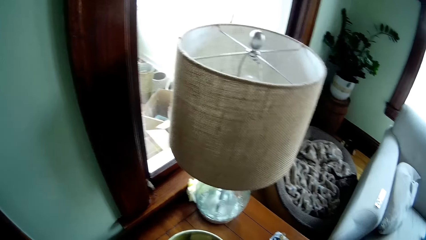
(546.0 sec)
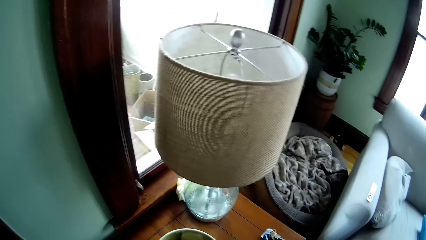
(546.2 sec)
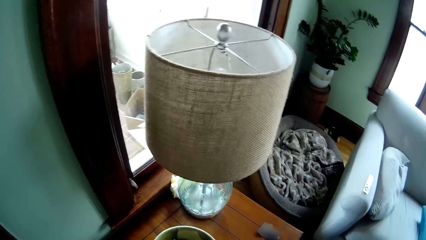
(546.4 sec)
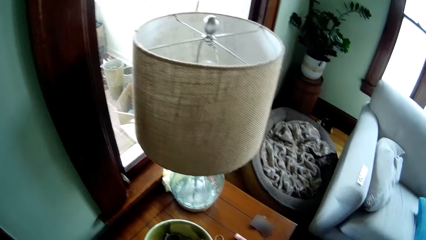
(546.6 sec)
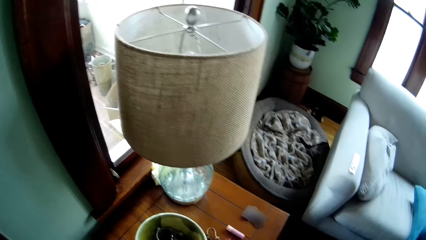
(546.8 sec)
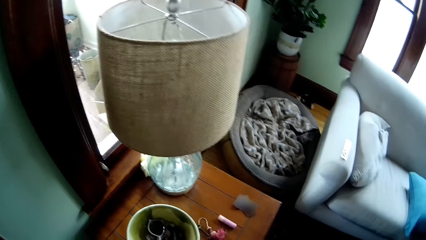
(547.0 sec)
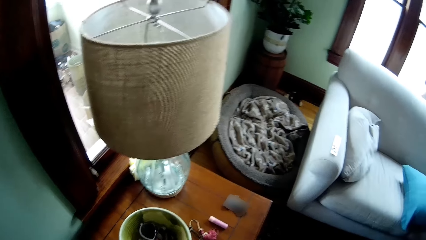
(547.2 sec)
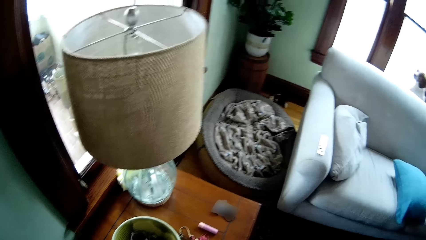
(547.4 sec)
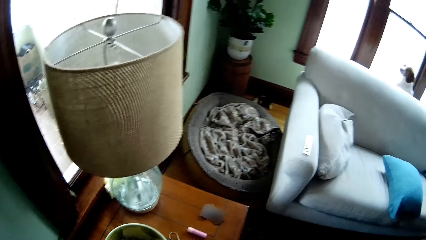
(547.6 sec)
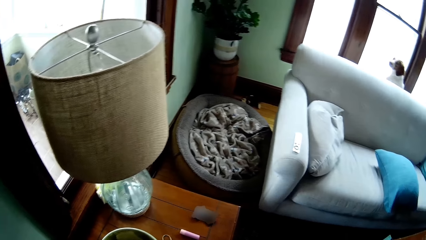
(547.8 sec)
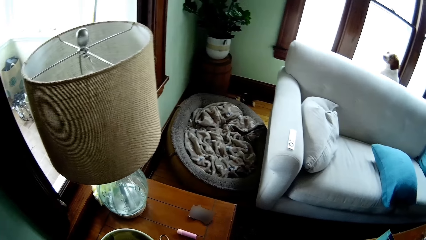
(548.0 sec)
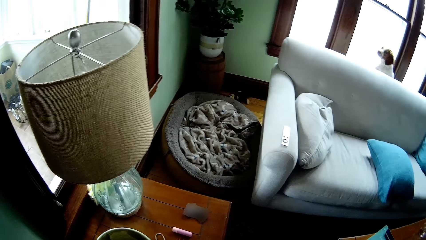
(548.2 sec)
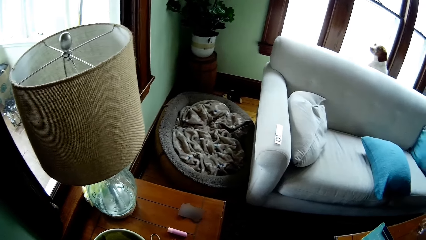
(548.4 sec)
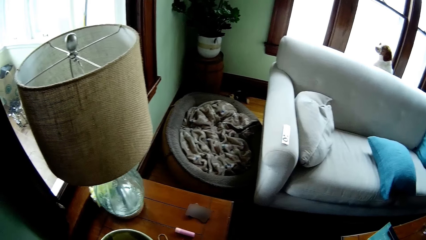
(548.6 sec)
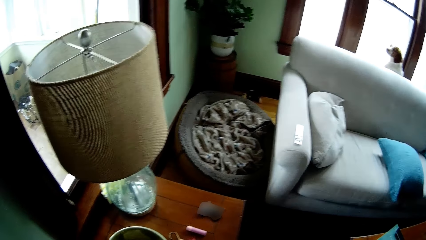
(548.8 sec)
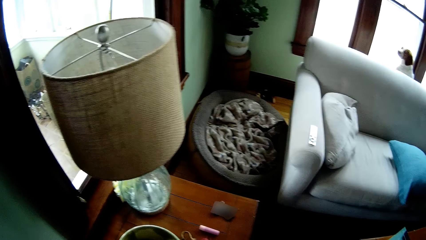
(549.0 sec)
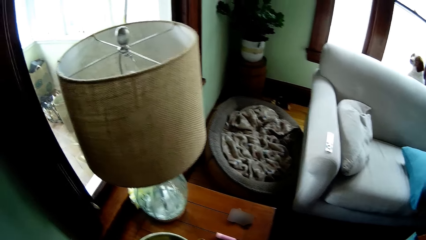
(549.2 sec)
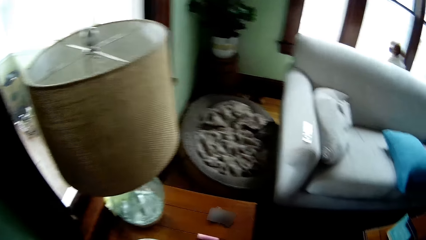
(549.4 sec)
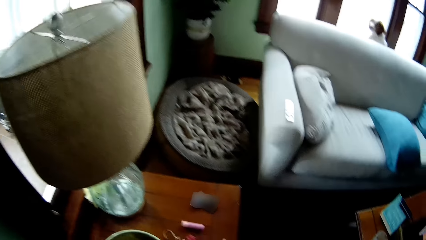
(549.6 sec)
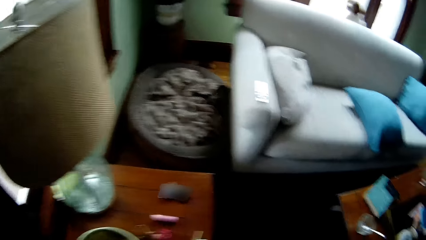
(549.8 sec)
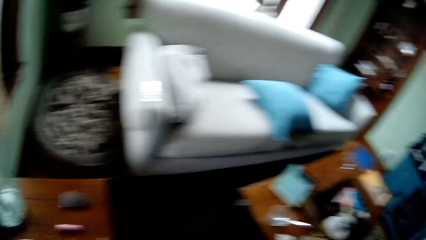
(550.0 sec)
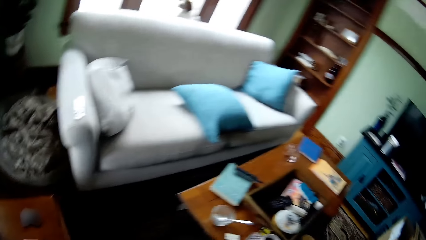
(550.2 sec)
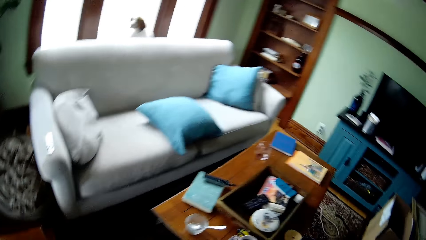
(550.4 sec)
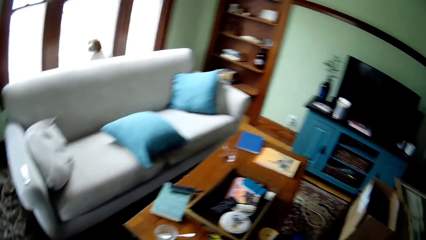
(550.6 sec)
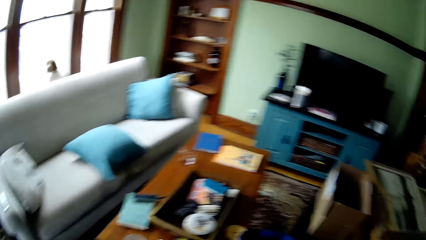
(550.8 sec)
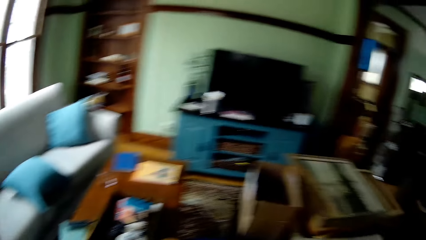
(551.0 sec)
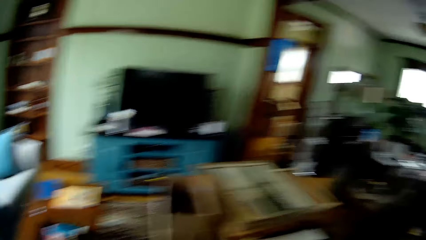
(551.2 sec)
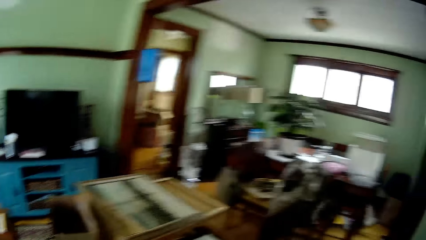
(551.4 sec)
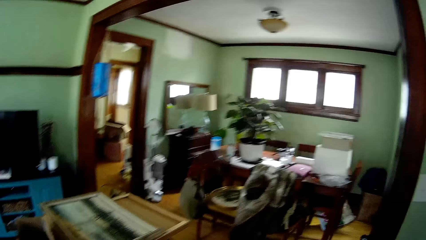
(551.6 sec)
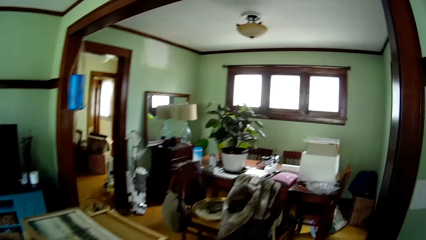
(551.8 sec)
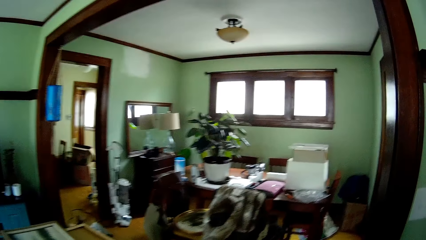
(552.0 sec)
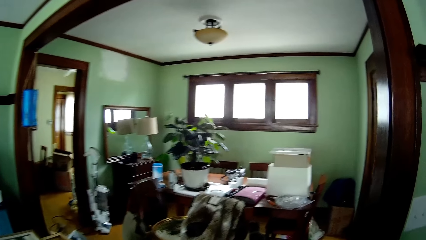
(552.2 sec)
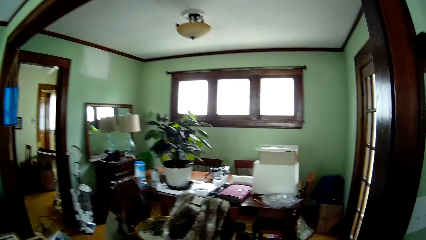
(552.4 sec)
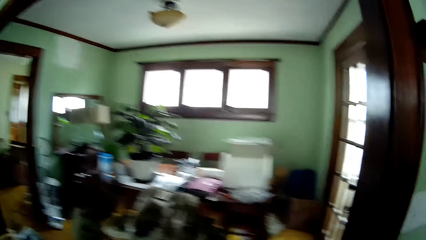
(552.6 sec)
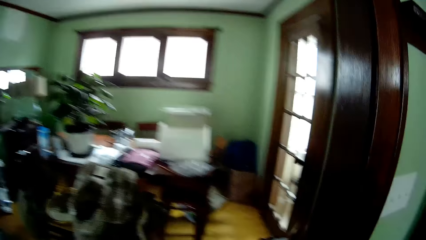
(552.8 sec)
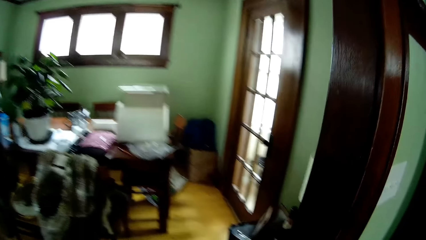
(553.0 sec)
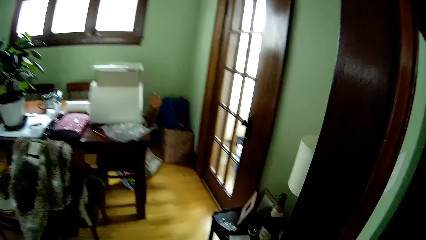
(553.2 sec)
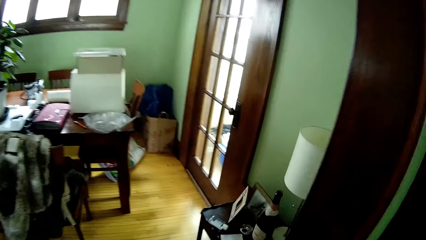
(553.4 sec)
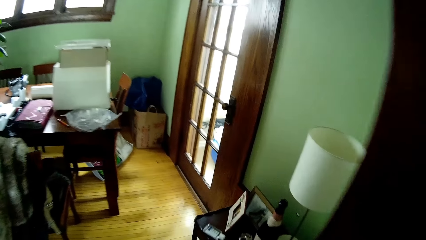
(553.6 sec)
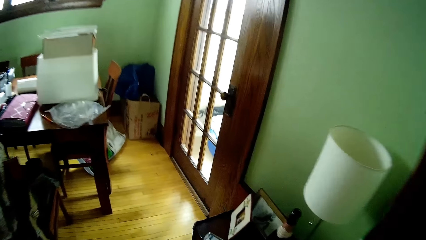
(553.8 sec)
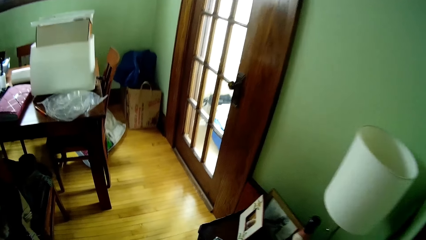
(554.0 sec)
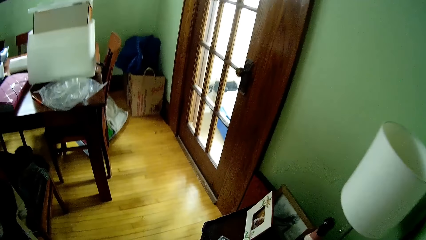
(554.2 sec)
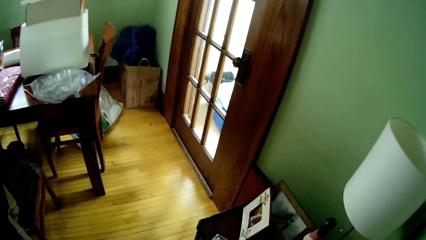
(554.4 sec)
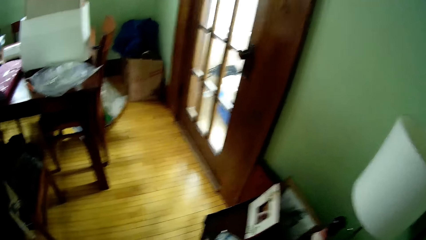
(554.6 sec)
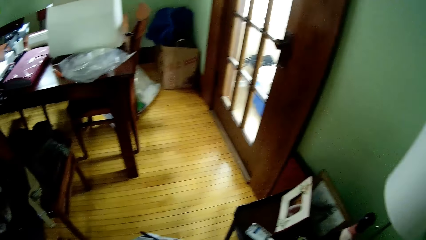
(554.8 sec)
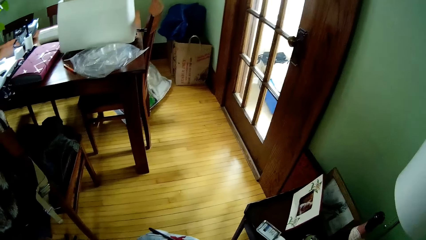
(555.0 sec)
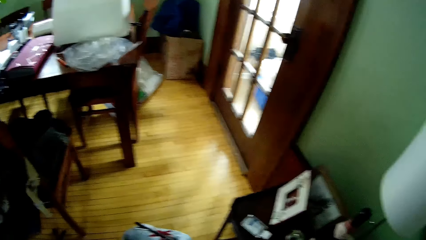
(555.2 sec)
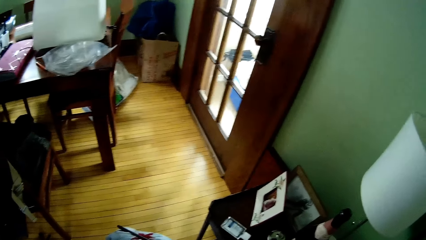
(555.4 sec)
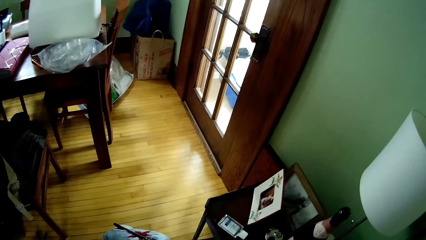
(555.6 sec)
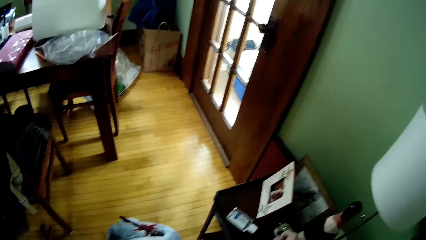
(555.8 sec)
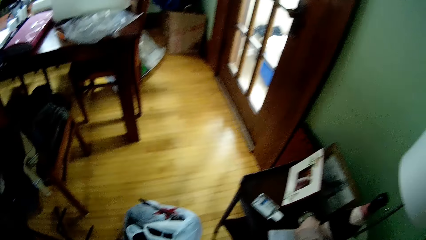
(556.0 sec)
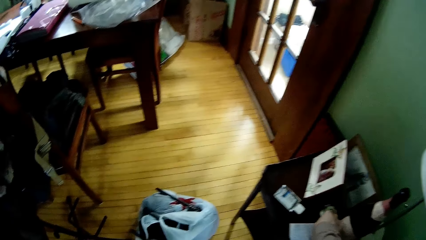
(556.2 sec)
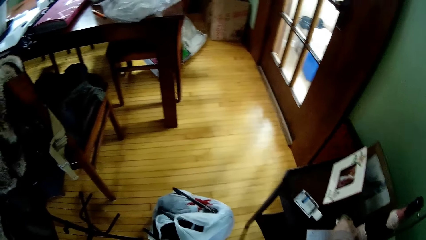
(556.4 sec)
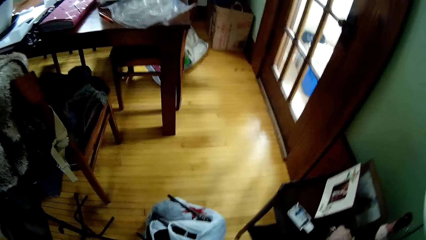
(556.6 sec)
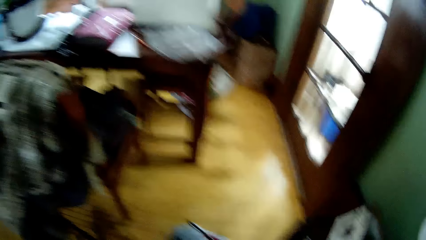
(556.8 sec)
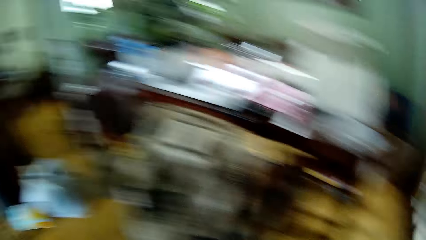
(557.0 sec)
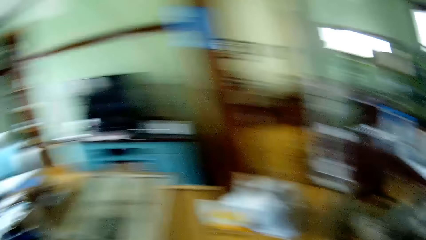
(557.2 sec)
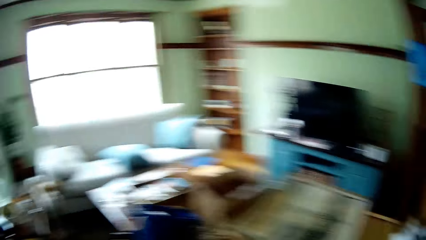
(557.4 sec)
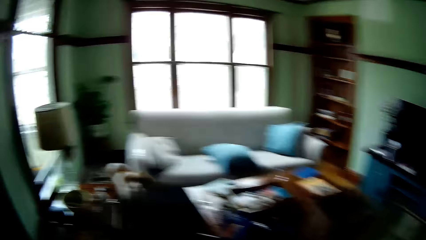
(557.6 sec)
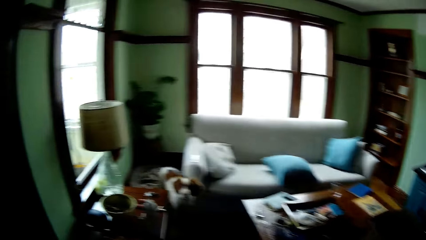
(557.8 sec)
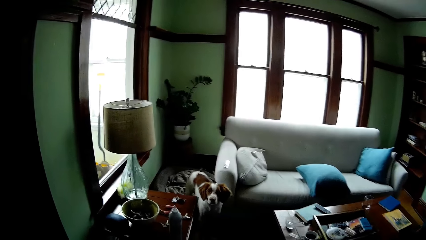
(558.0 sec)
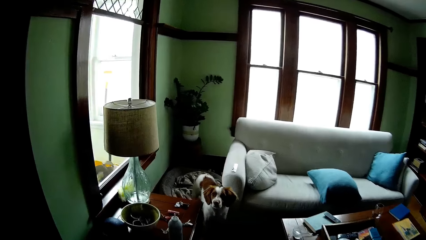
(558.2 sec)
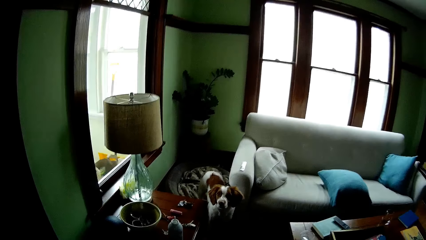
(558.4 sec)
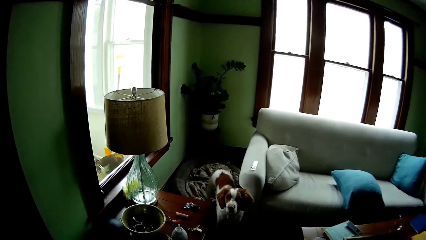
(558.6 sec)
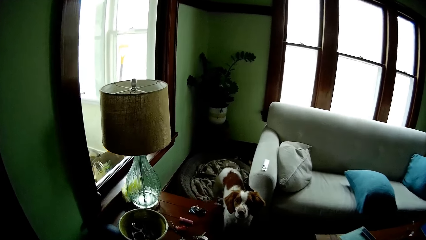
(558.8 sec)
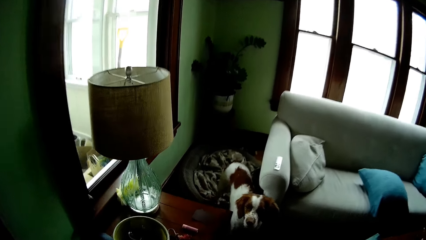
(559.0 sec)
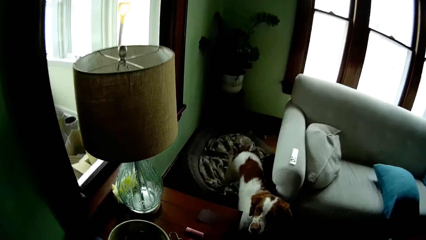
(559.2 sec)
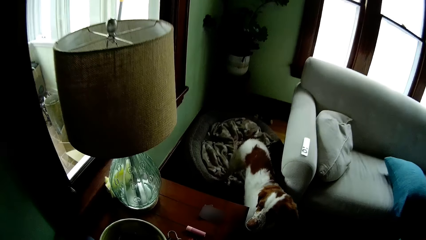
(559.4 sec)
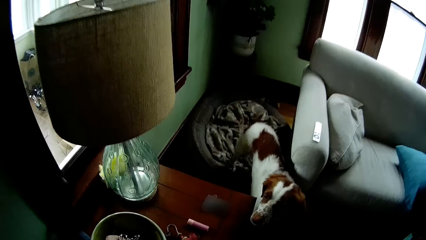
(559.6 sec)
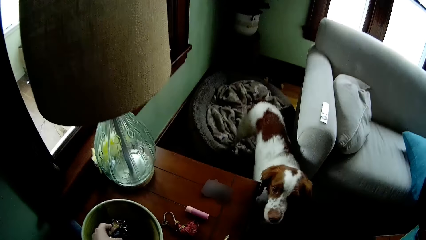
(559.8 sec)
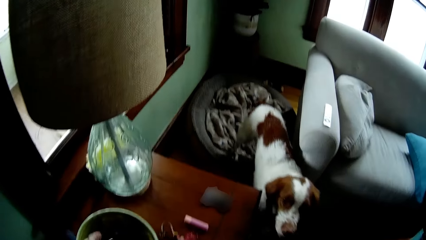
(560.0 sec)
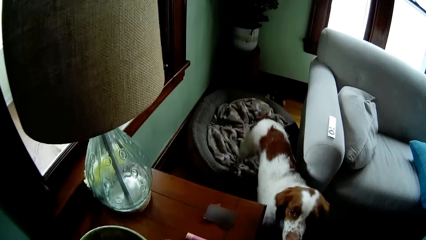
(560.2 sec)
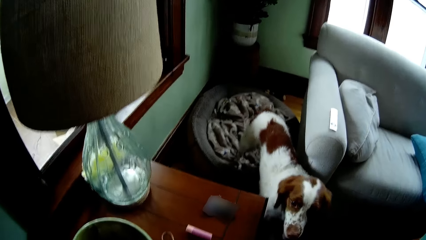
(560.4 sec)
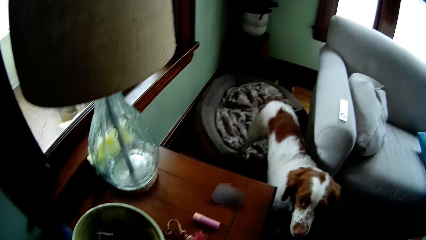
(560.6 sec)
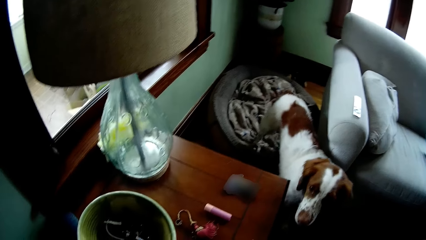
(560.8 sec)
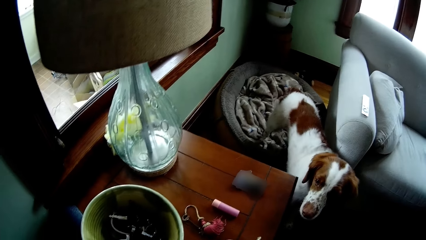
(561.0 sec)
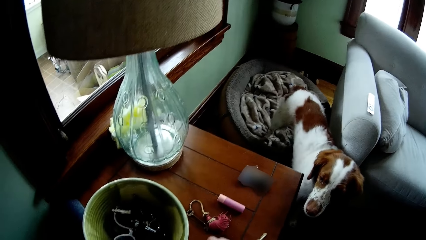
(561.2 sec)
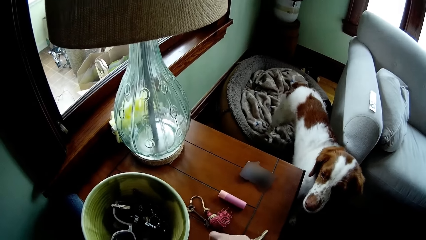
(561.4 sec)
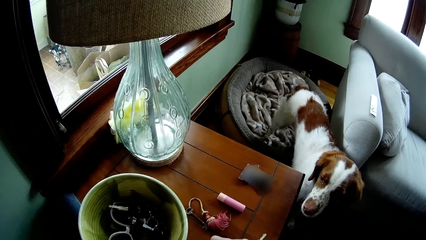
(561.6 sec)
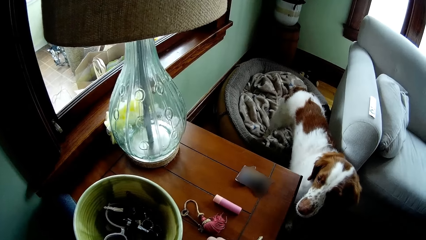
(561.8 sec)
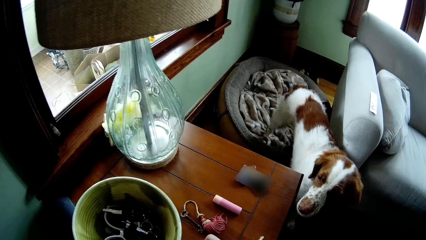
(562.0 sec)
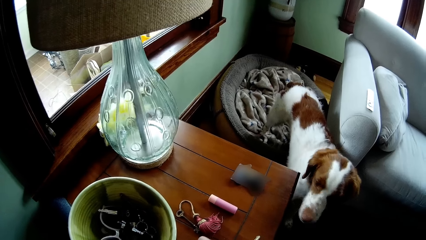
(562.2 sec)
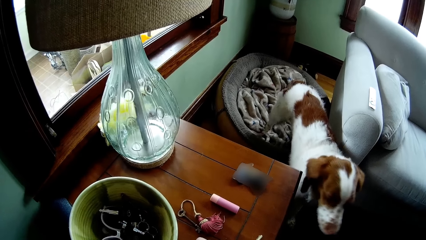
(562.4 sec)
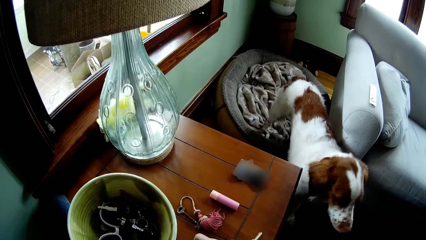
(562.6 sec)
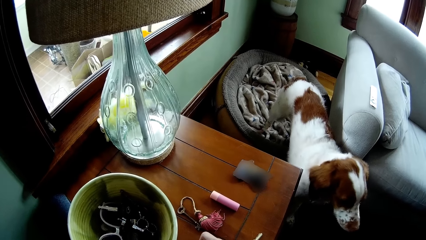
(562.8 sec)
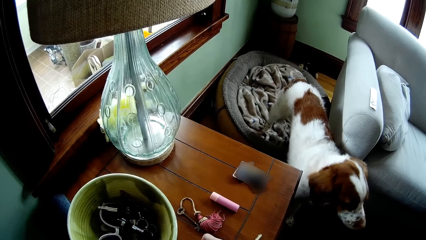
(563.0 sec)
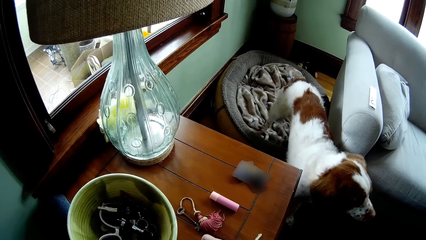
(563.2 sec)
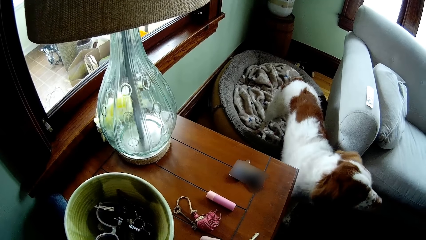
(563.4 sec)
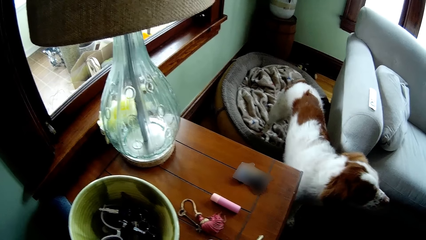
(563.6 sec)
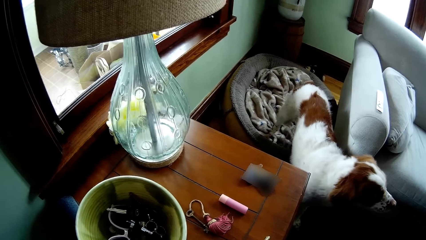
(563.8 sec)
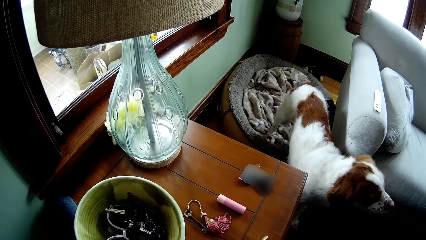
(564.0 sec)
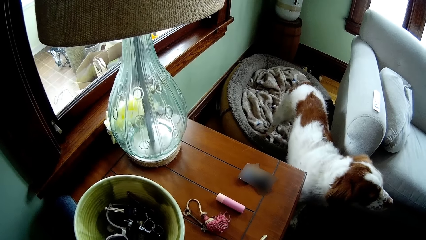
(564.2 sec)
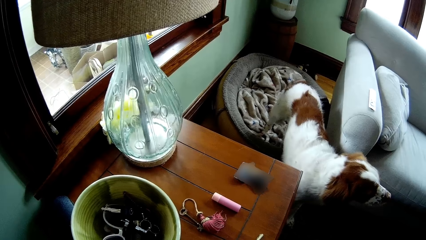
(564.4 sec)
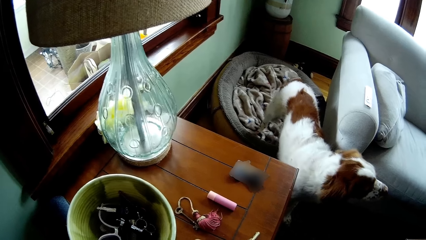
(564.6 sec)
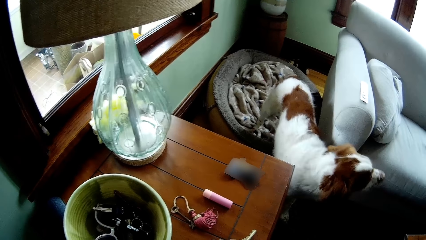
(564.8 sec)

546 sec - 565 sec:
The camera wearer walks around. He stares at a dog. He touches a key inside a bowl with his left hand.
